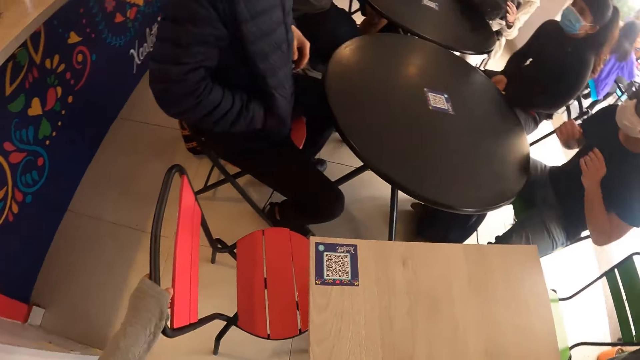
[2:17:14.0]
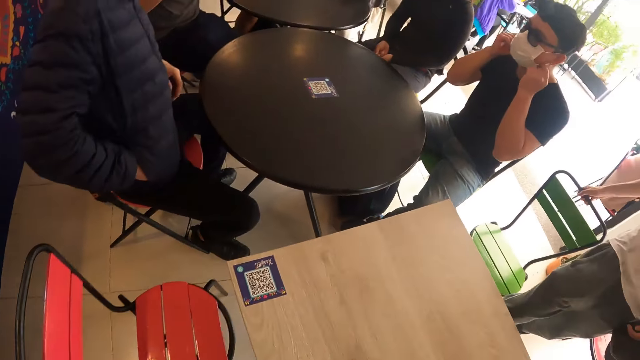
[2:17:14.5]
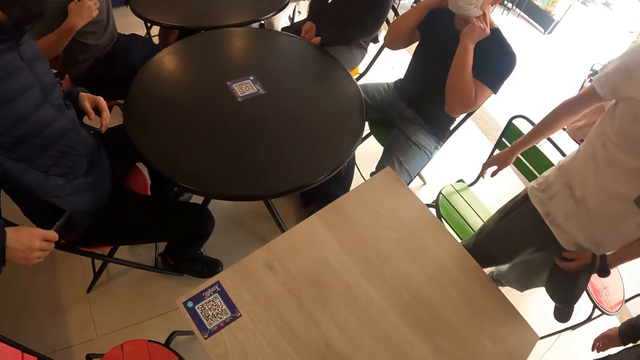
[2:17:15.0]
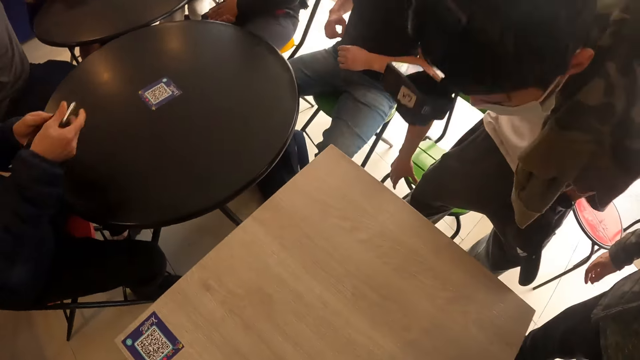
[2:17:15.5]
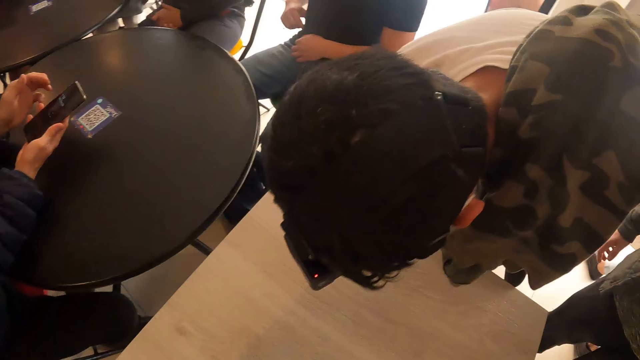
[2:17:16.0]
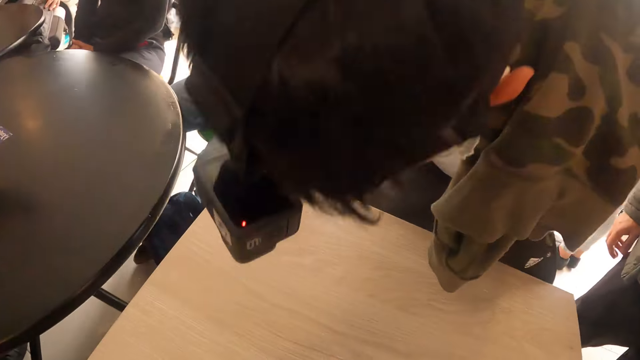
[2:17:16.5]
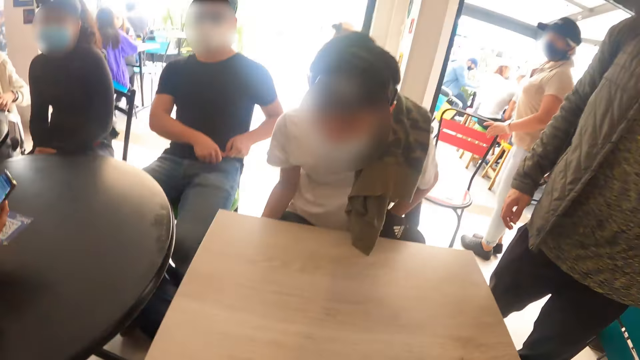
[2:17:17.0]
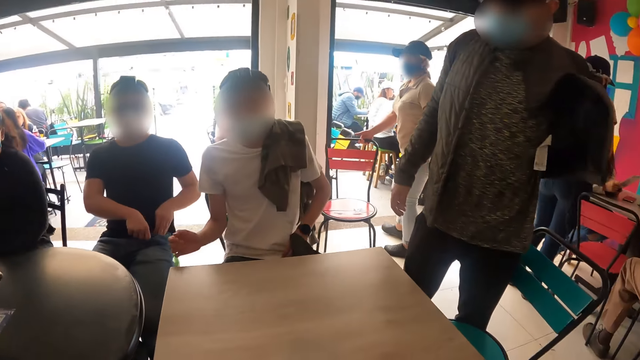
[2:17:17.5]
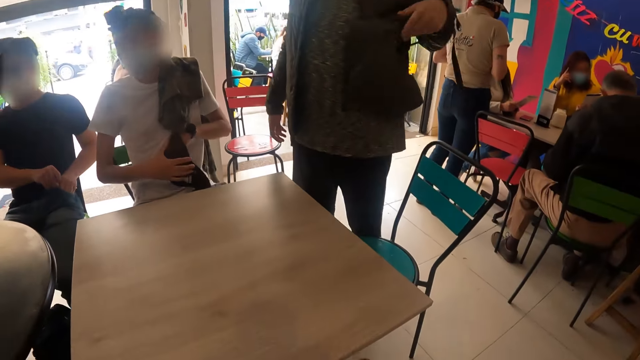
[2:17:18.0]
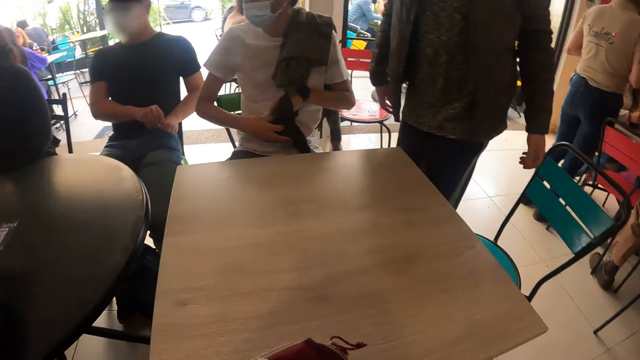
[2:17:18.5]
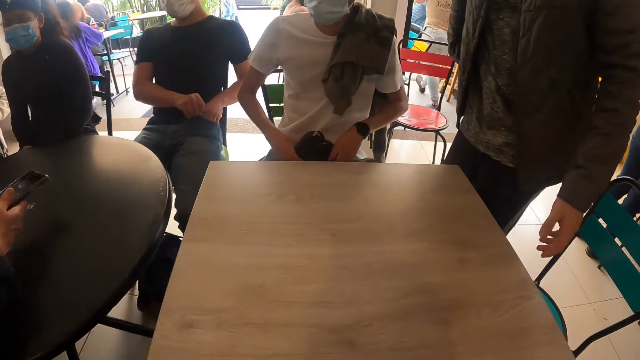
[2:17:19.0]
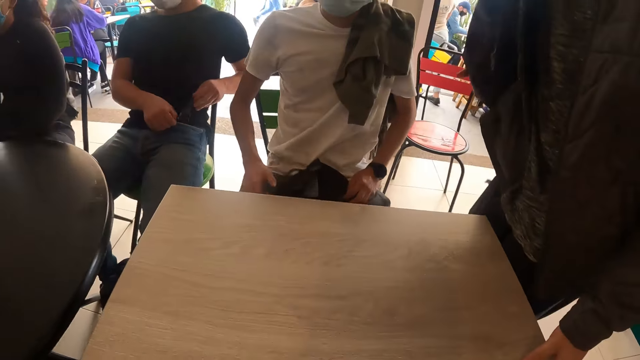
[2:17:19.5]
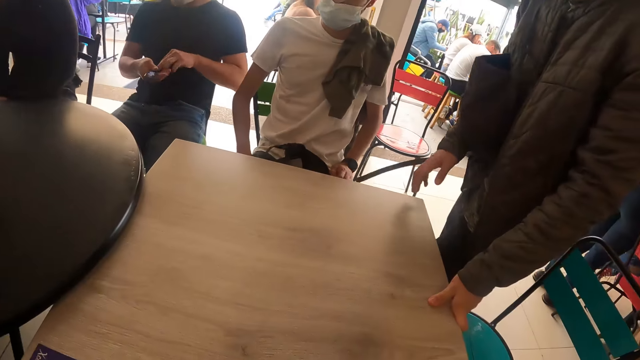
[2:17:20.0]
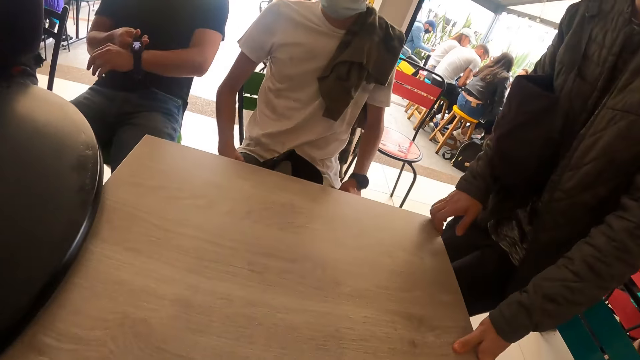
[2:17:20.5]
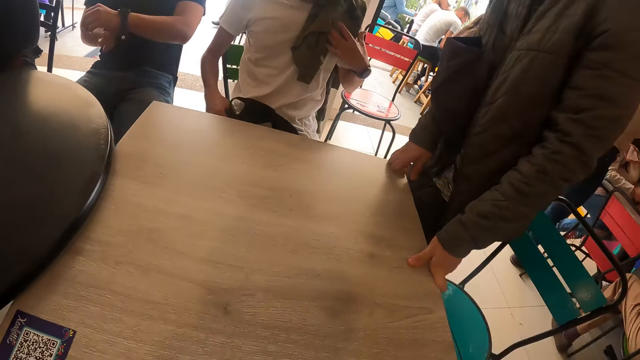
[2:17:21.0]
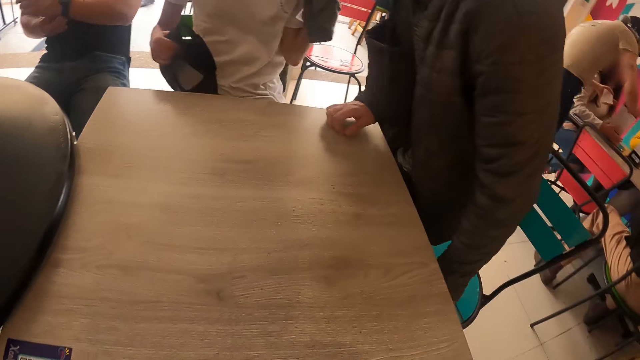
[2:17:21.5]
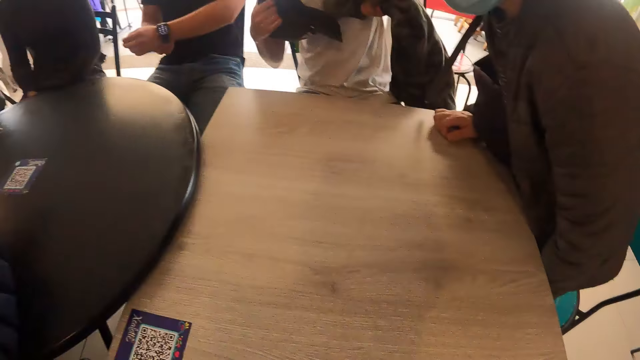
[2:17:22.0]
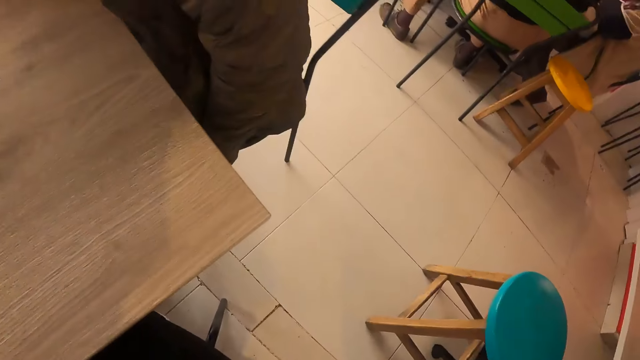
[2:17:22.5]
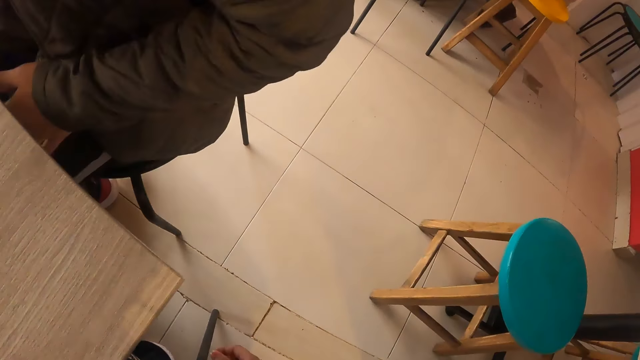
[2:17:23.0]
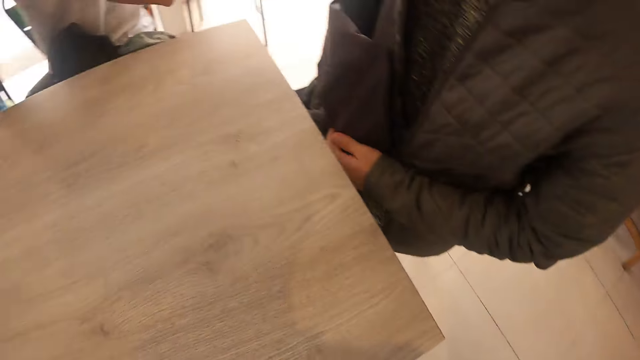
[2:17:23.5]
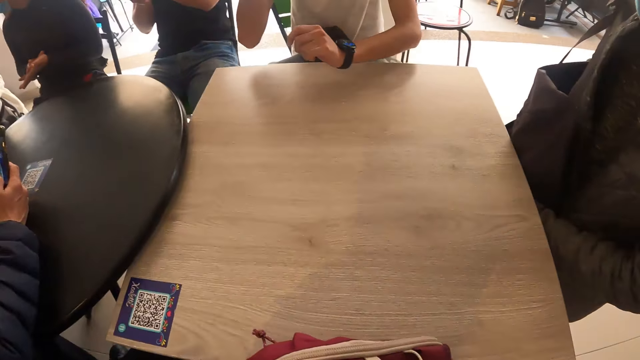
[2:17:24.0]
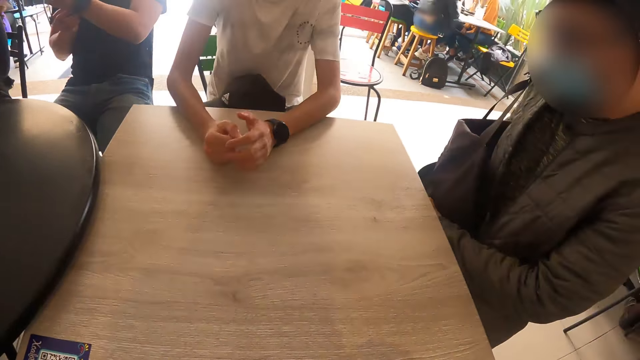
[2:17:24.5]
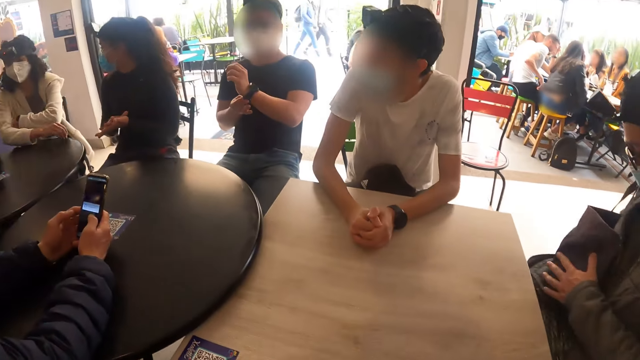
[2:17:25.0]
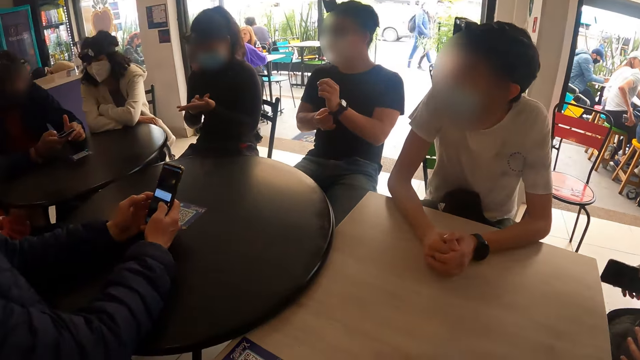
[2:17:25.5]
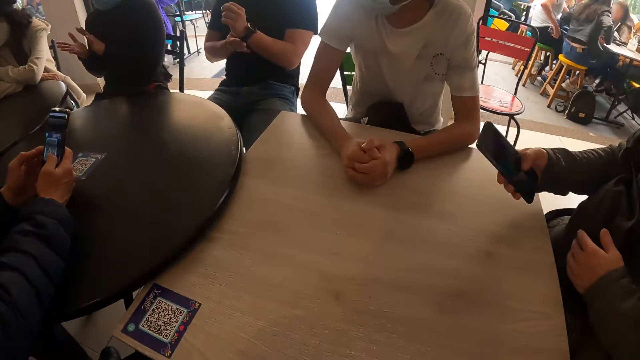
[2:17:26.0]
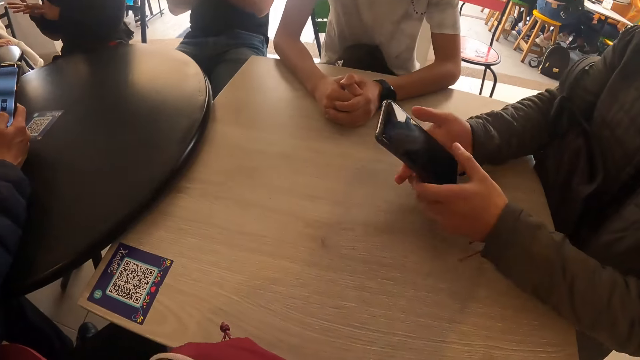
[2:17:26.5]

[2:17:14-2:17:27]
The camera wearer pulls out the chair with her left hand. A man sits on a chair. The camera wearer sits on the chair. Another man releases his backpack from his left arm. He holds the table with his left hand, places his right hand on the table, and sits on a chair. A third man operates his phone. The second man removes his phone from his pocket with his right hand.

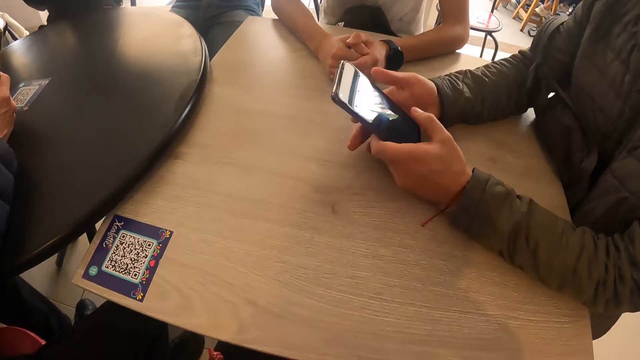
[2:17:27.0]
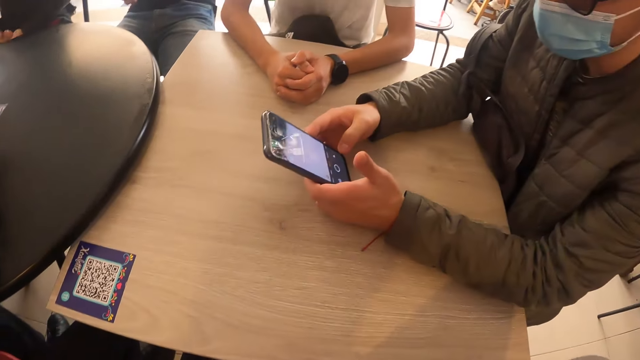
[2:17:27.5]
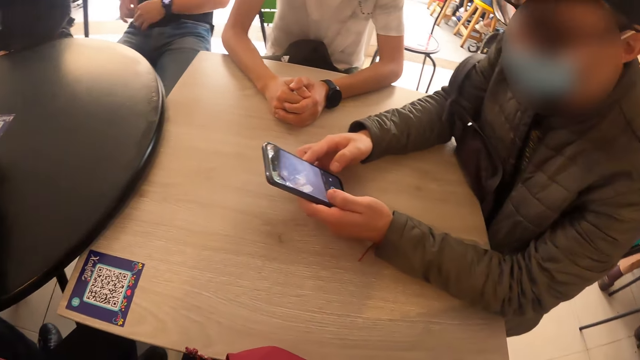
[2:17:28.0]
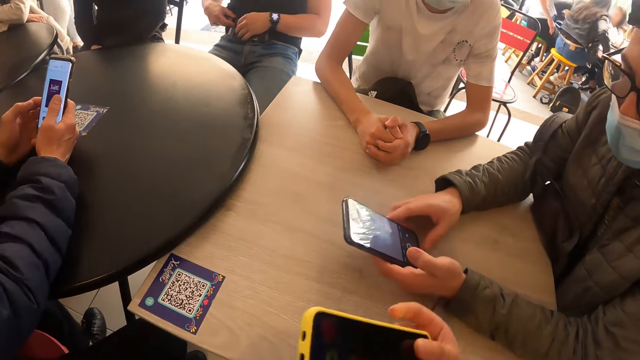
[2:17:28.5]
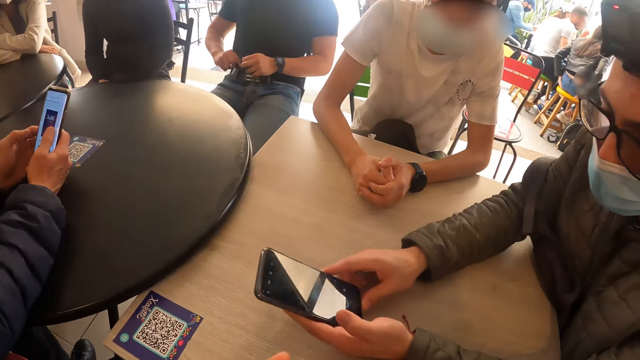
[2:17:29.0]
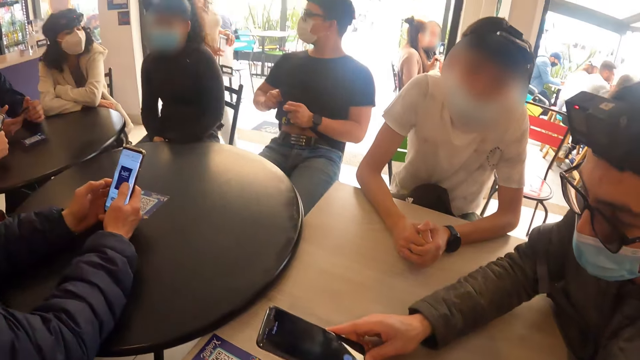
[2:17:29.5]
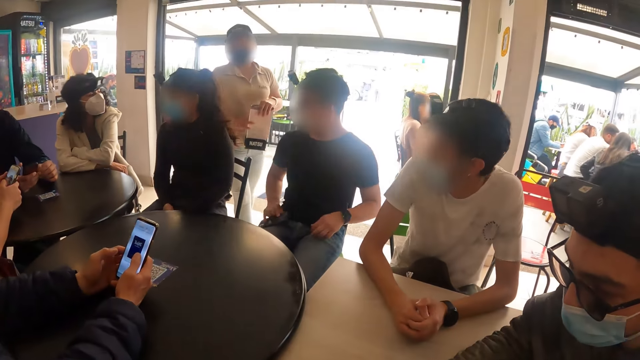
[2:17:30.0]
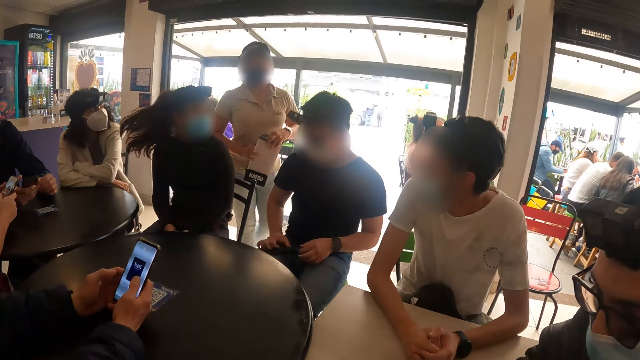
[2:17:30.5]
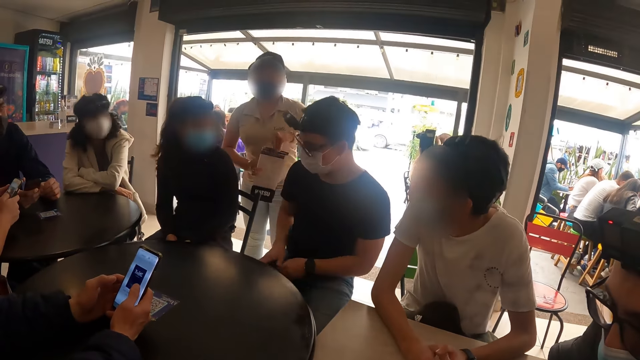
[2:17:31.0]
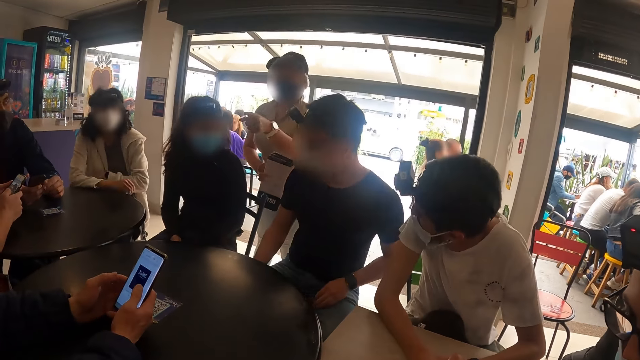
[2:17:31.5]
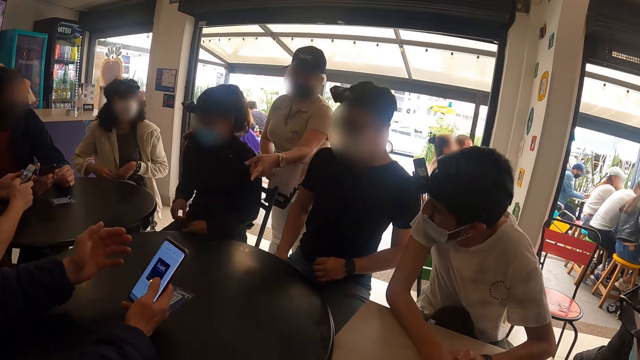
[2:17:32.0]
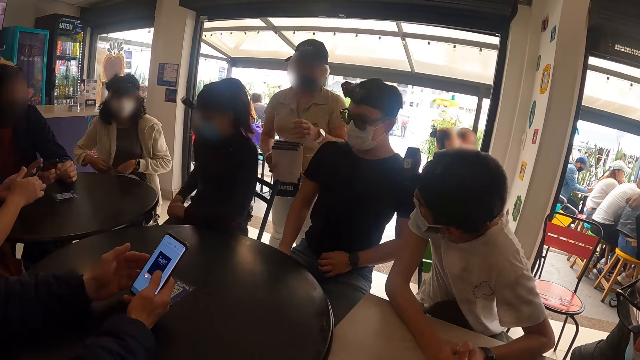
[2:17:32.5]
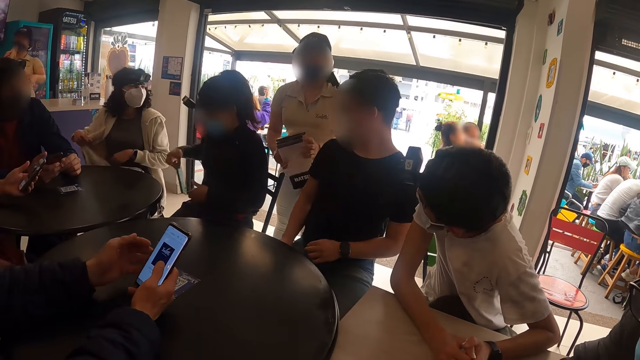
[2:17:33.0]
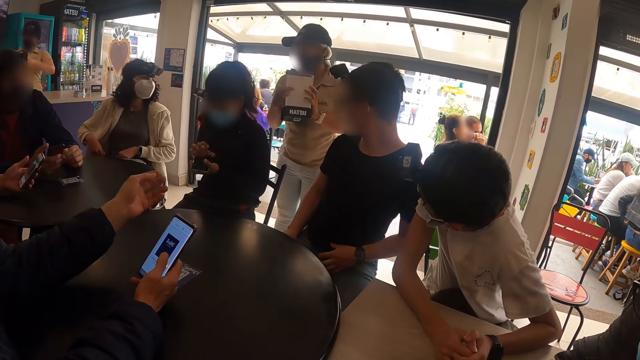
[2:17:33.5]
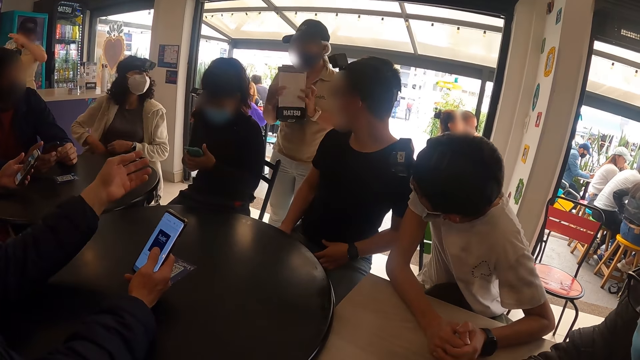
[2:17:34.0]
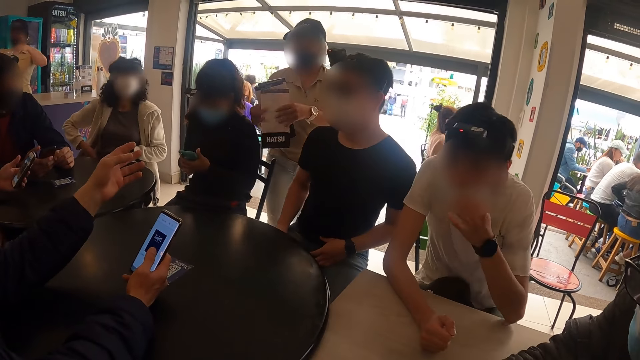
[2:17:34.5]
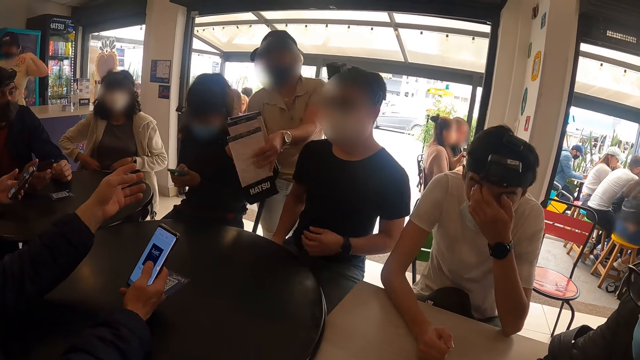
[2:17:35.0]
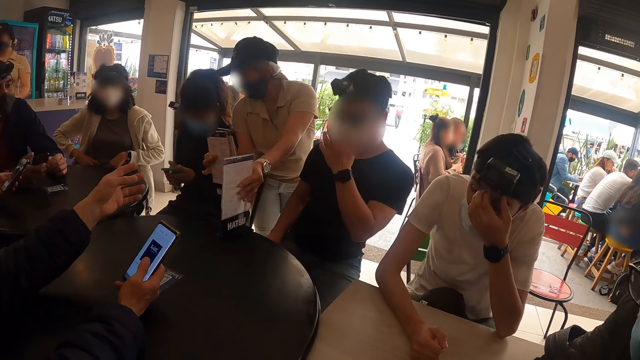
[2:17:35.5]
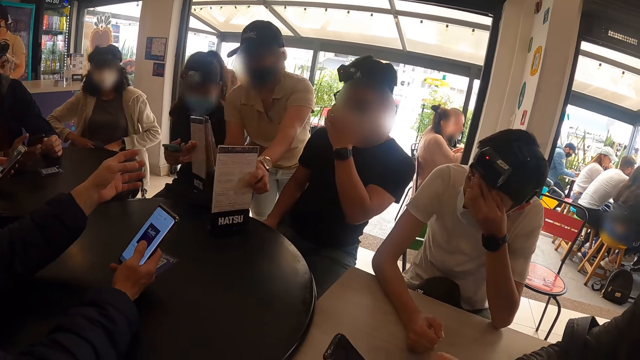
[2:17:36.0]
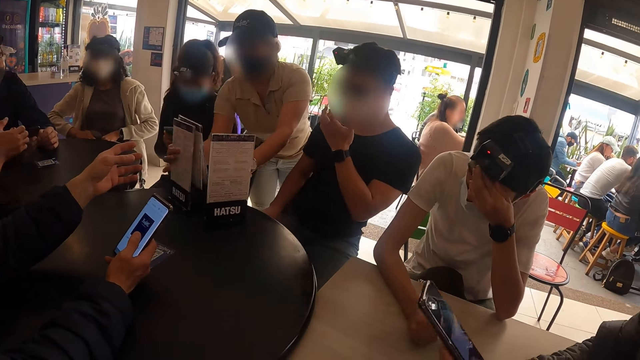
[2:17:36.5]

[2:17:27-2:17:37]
A man operates his phone. The camera wearer holds her phone with her hands. She takes the phone. A waitress interacts with the group of people. The waitress puts some menus on the table with her hands.
